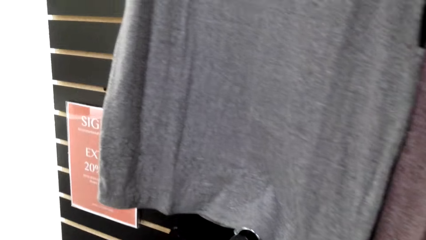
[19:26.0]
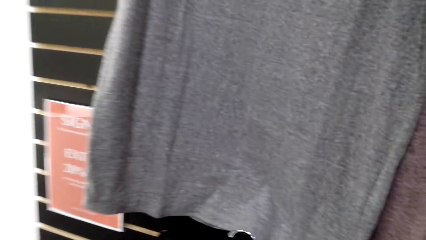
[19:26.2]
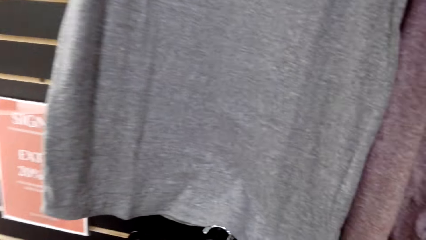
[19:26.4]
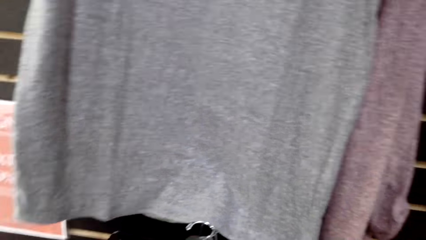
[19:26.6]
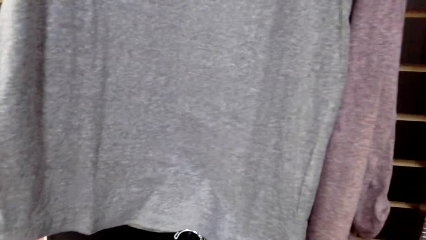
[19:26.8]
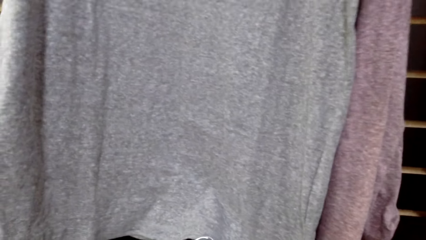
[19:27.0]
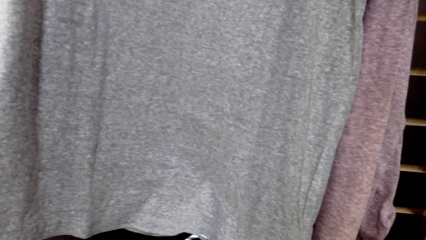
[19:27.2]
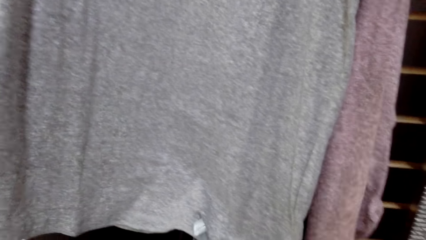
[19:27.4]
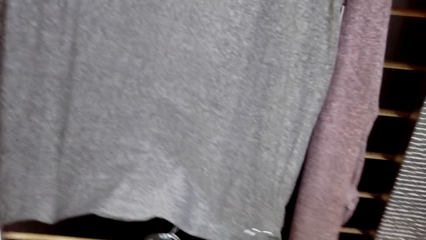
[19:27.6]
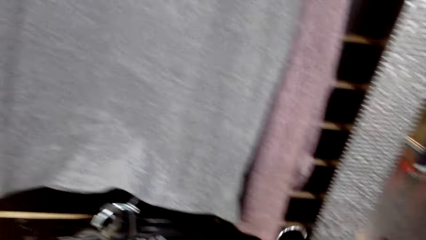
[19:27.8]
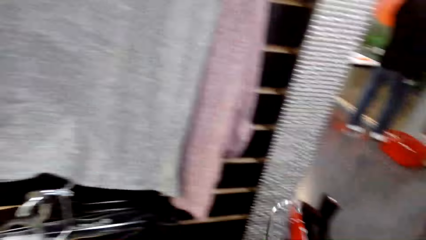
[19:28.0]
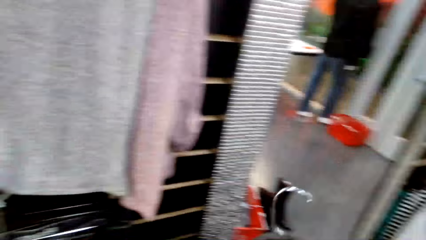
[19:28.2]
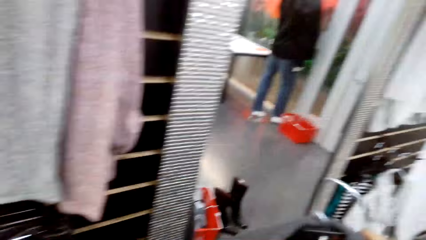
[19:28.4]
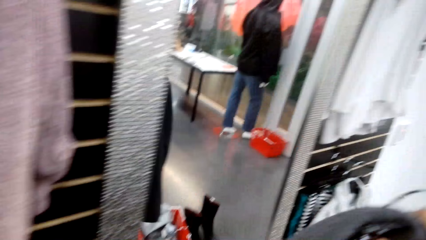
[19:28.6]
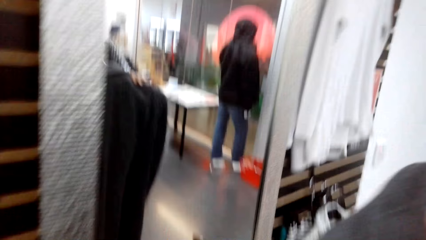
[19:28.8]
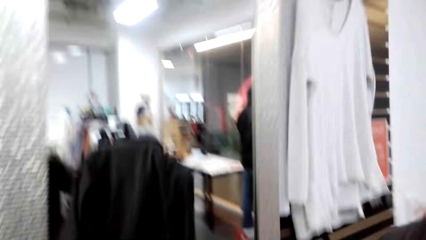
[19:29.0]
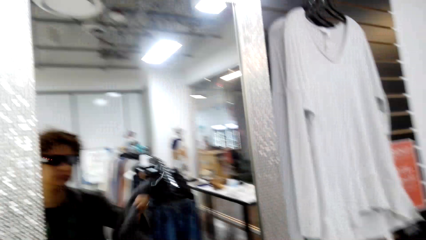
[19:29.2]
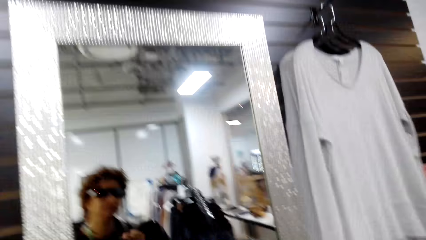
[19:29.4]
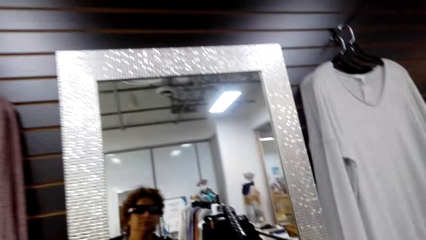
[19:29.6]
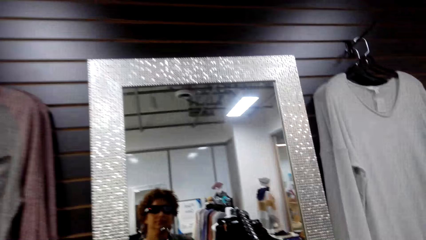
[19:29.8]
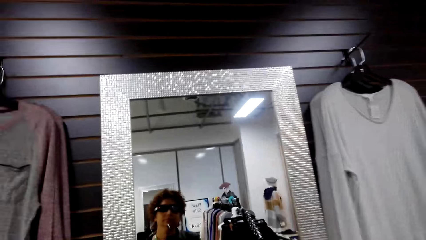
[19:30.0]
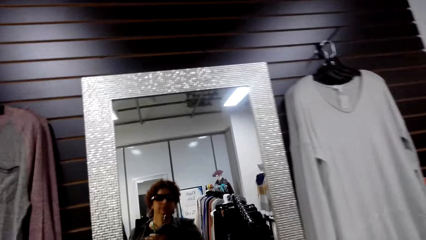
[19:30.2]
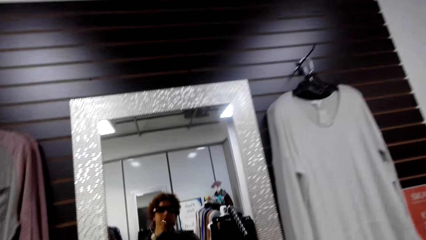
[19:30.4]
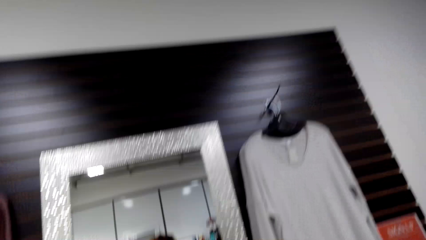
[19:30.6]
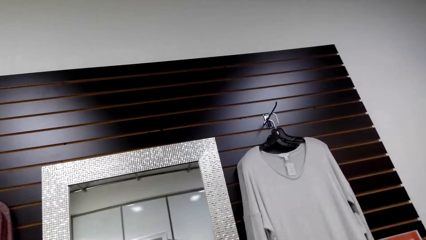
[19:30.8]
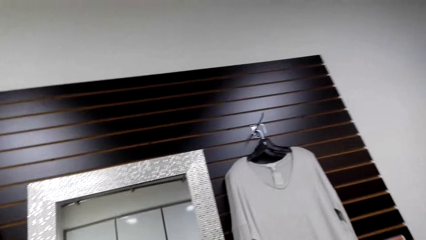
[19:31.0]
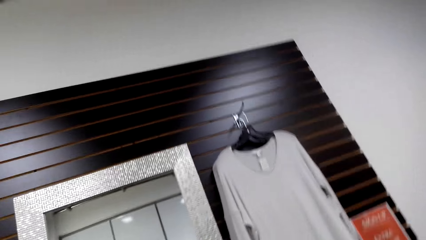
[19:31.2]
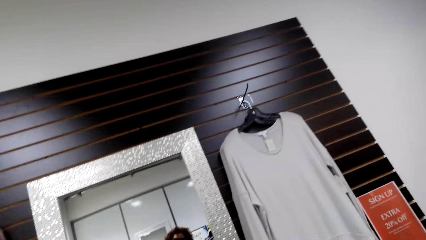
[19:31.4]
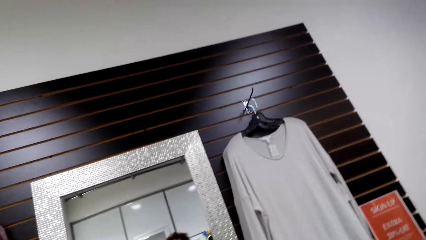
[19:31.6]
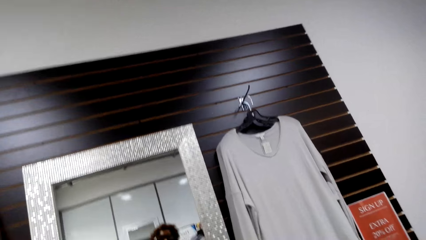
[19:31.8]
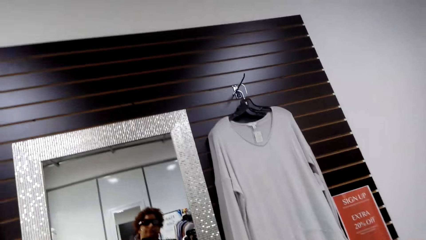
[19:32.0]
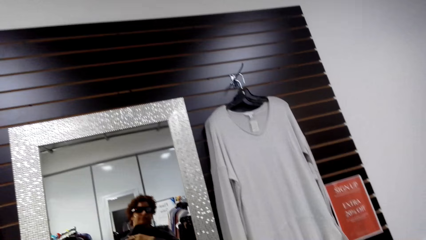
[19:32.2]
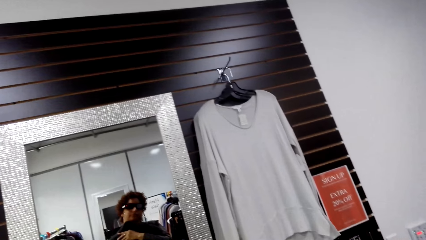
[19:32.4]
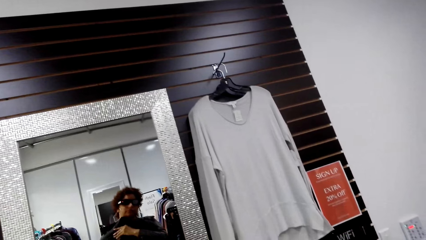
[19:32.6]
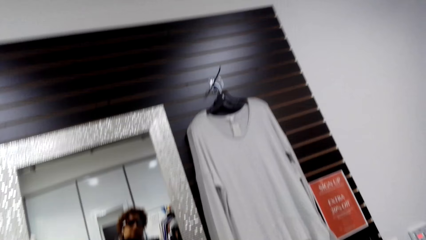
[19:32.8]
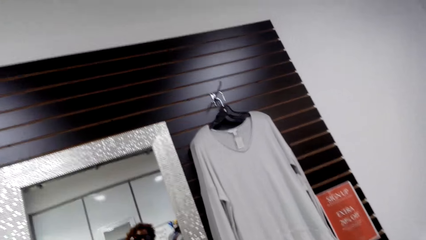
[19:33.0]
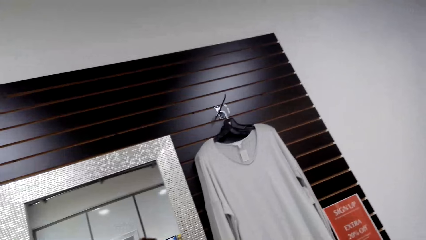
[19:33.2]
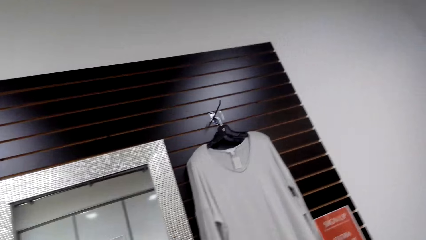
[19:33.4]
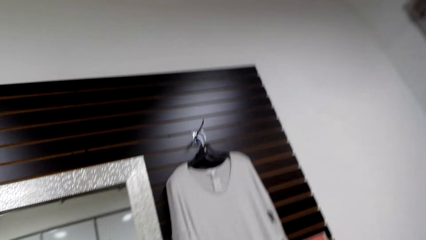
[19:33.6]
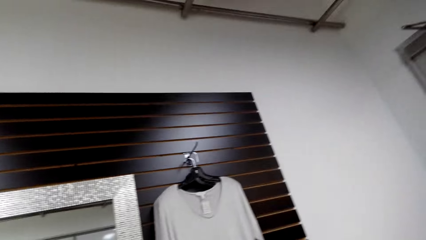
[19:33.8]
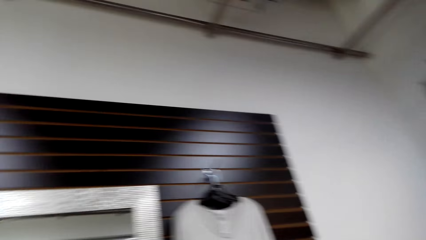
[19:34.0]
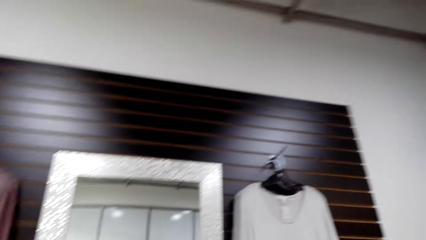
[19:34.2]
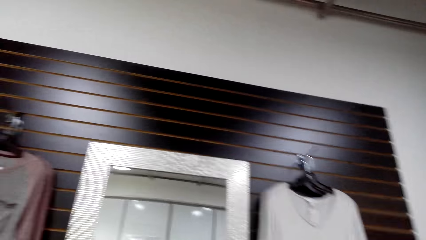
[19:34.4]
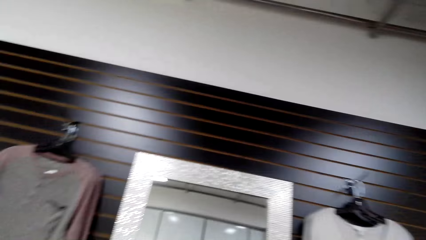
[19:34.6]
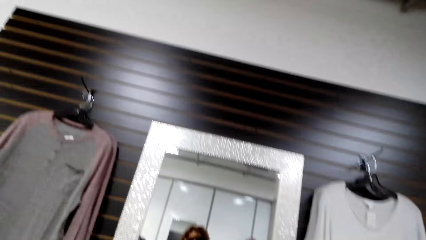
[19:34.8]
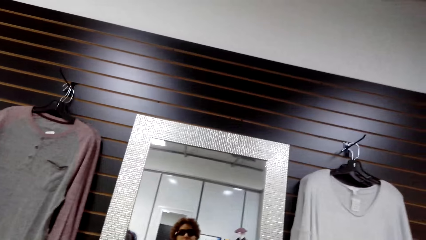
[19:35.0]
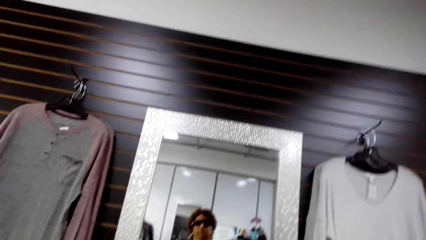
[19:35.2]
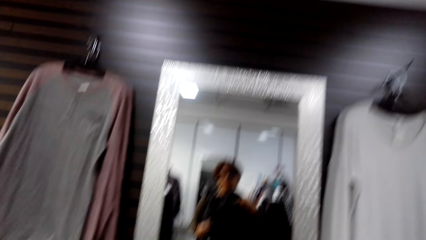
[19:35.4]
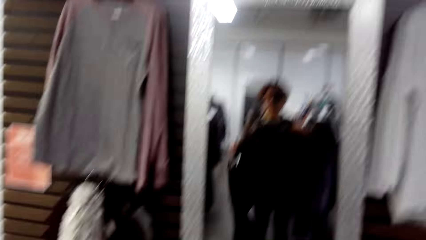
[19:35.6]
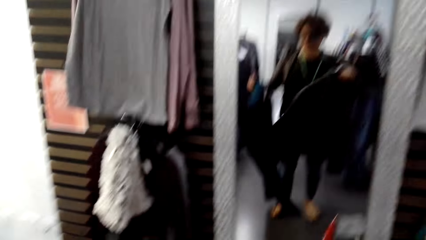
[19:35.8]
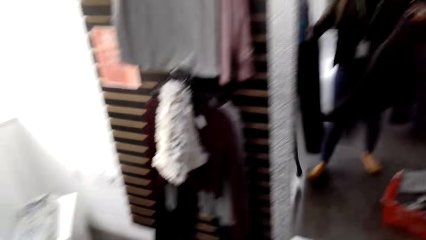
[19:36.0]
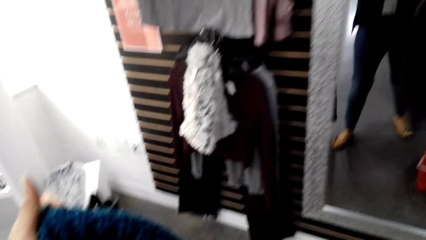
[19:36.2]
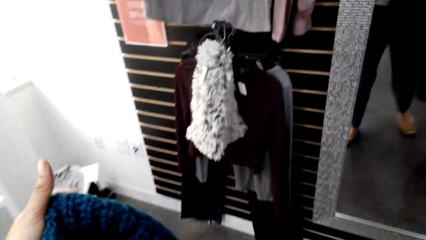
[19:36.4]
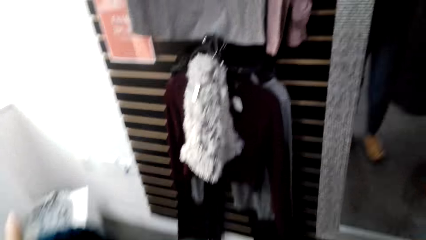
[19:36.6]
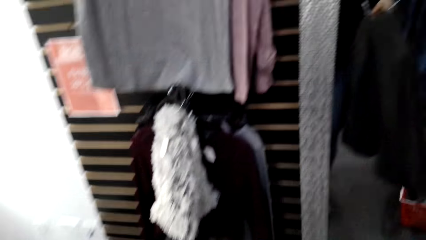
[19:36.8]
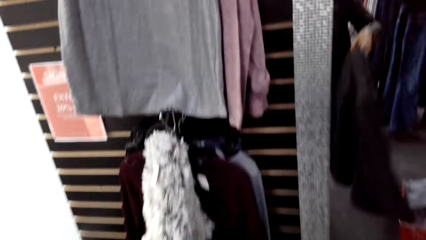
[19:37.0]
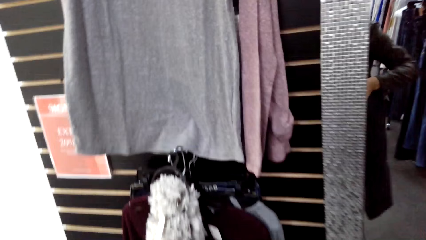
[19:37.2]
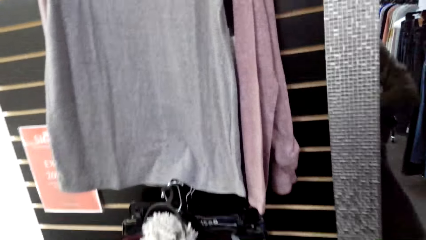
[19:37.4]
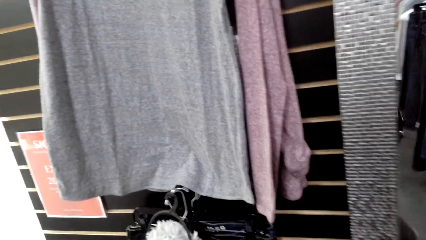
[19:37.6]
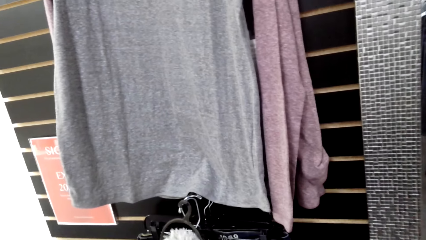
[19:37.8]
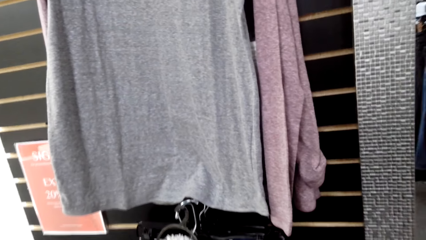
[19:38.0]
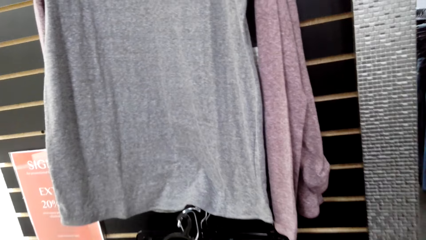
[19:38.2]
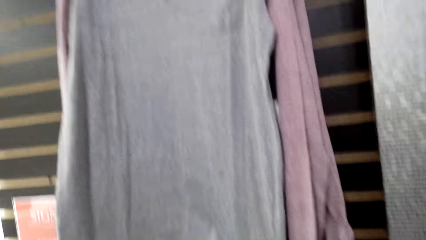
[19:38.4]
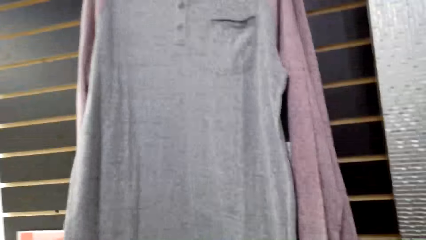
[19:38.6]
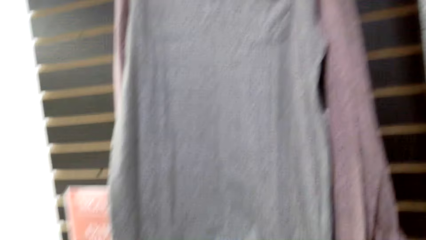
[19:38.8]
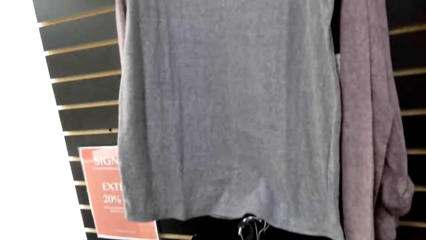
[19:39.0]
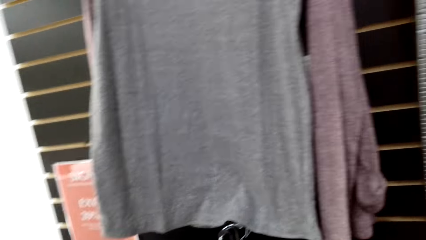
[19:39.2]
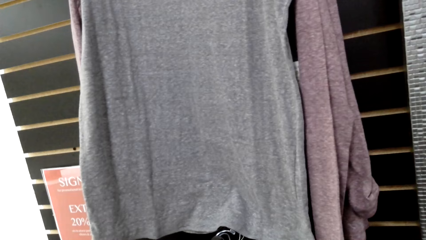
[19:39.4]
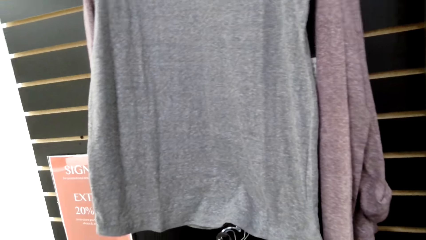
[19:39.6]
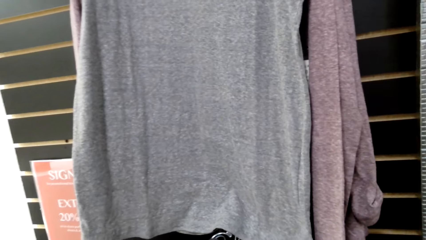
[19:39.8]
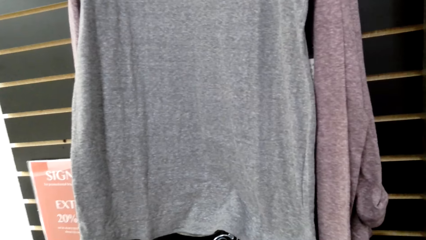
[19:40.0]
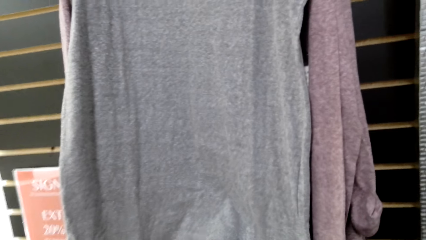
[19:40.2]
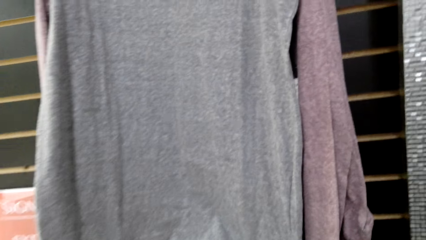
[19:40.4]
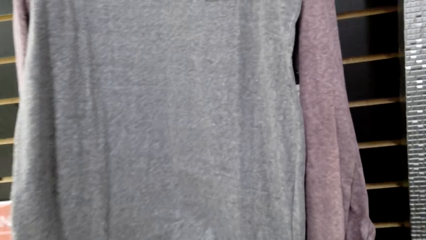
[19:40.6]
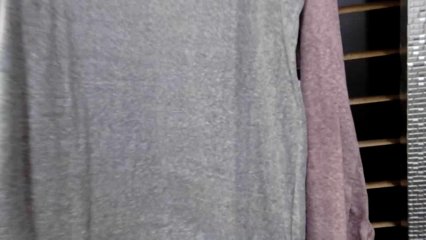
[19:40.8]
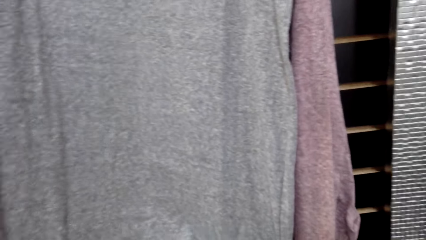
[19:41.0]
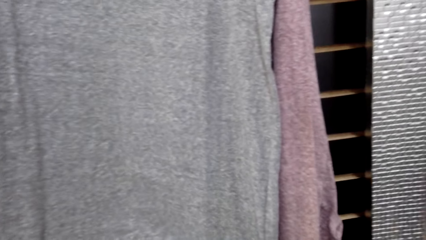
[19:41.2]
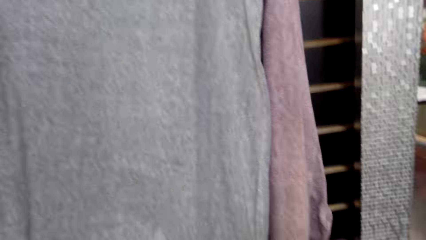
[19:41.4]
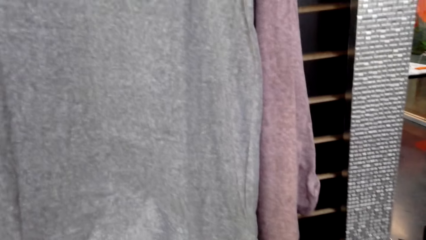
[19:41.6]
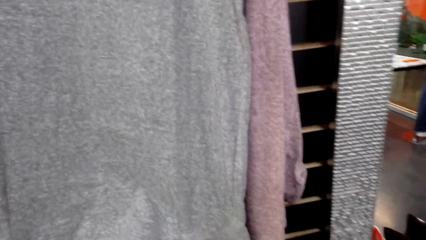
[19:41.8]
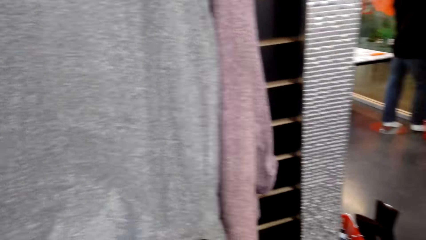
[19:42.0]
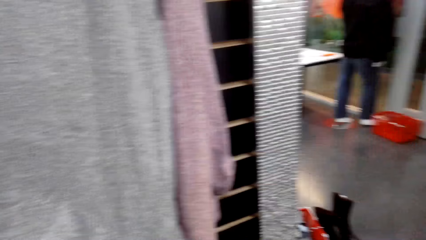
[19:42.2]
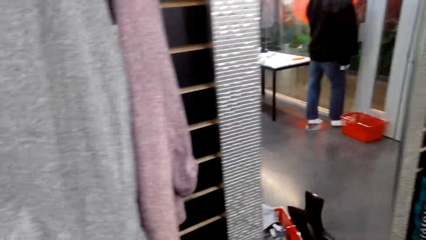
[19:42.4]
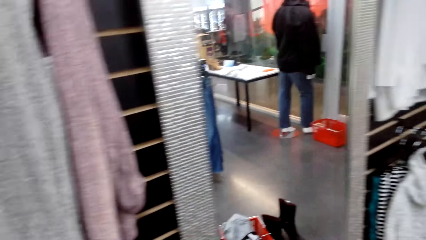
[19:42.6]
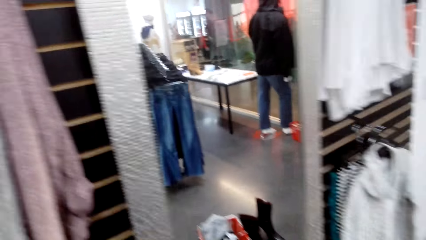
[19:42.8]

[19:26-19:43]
The camera wearer picks another cloth from the cloth line and looks at the cloth on the mirror.
